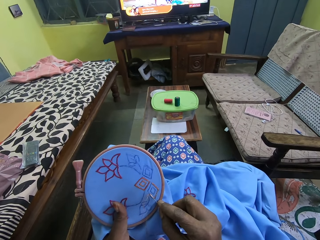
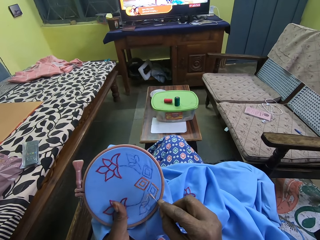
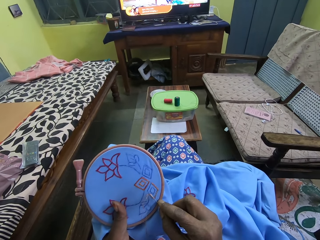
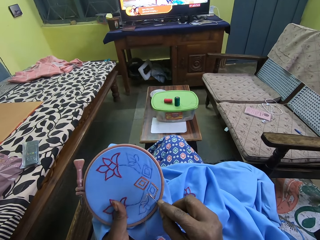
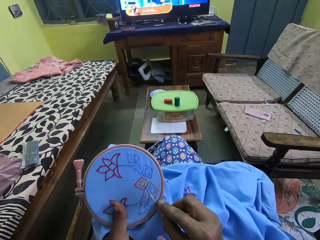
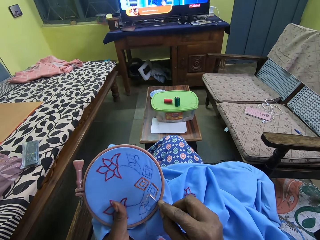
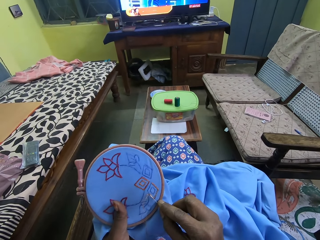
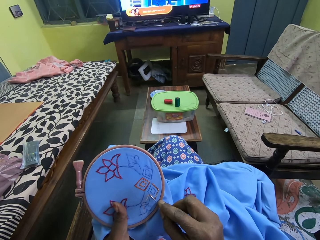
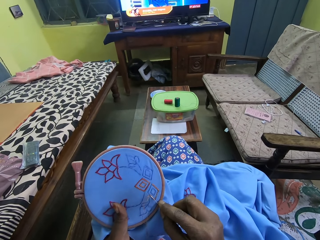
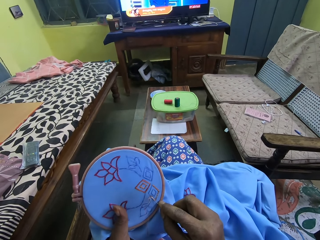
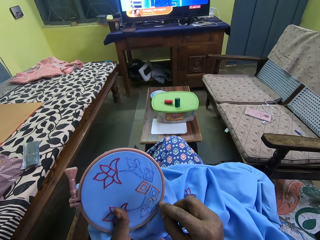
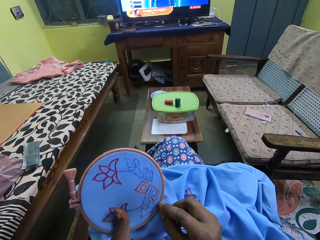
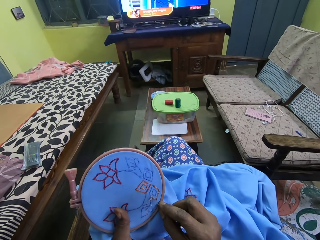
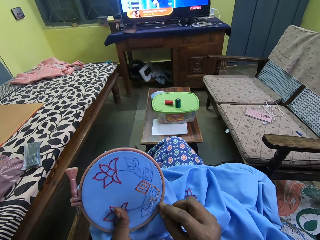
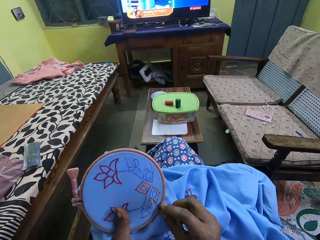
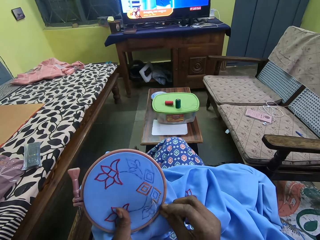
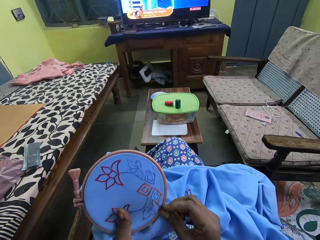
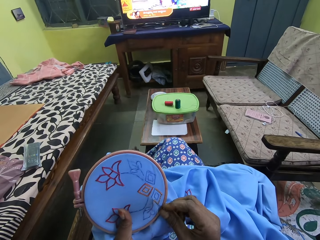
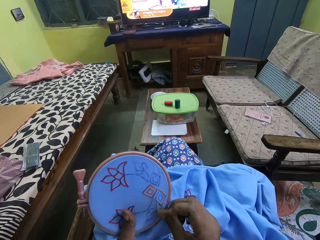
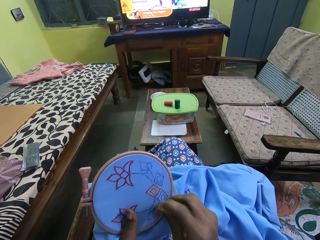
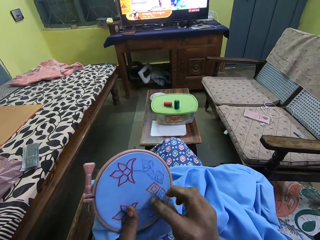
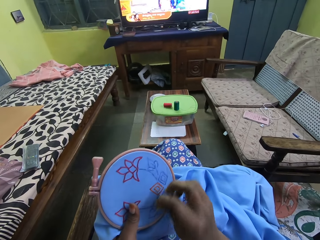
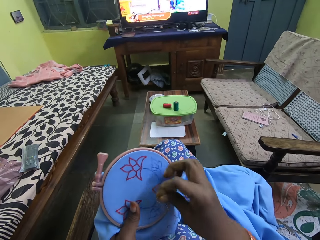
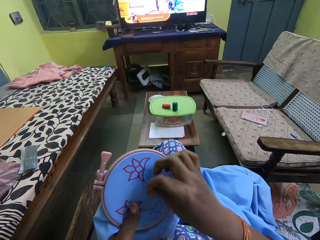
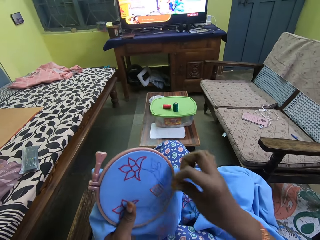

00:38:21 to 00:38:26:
The camera wearer penetrates the needle on the cloth.

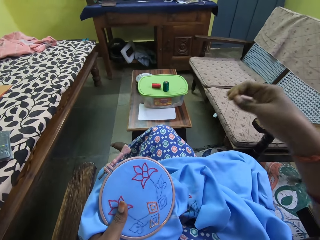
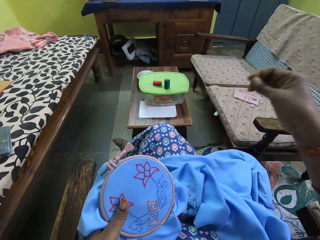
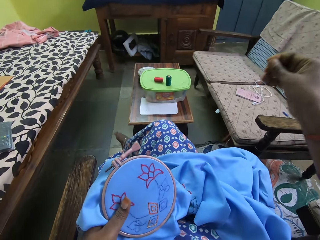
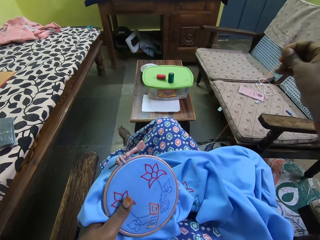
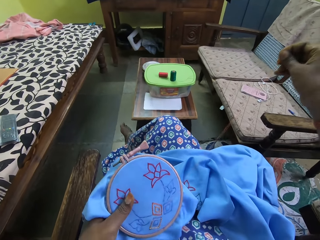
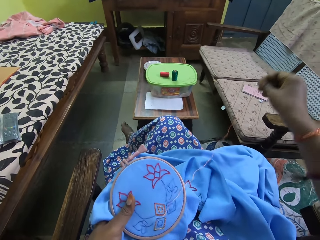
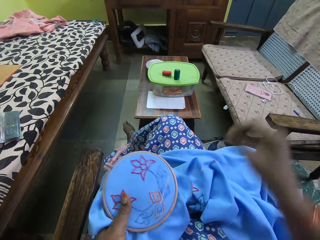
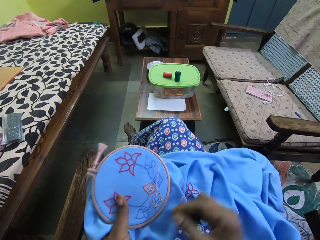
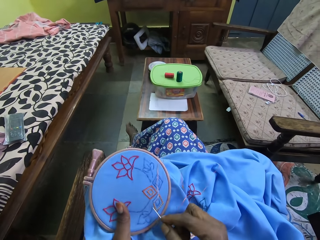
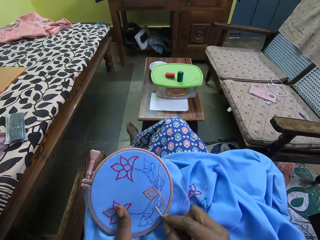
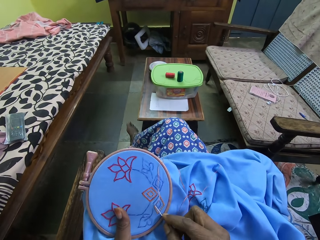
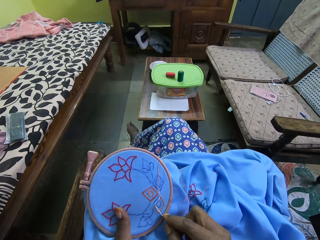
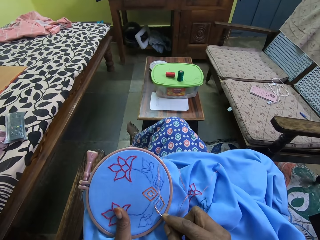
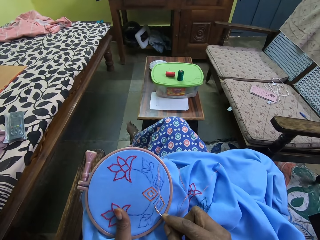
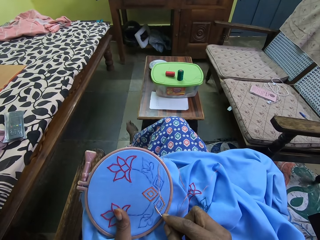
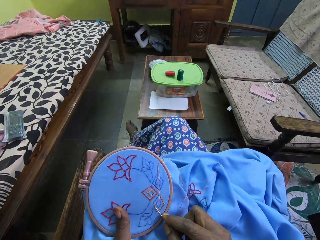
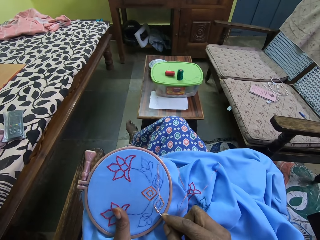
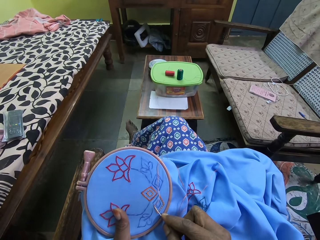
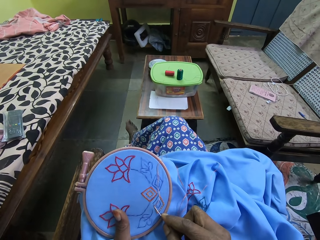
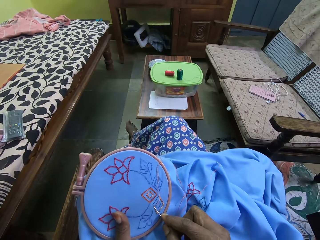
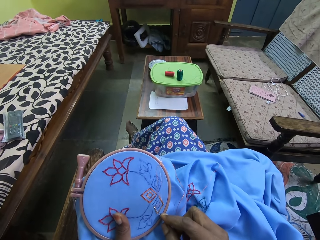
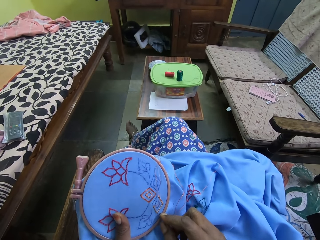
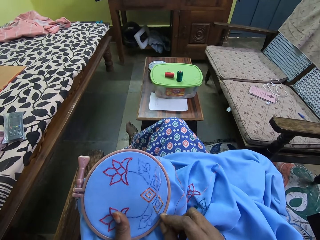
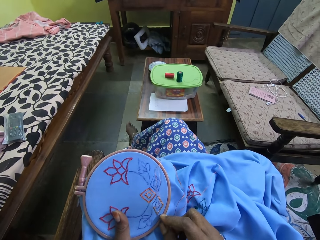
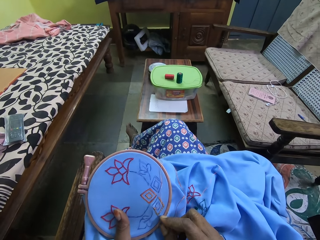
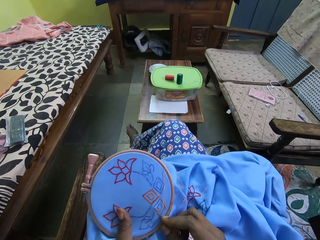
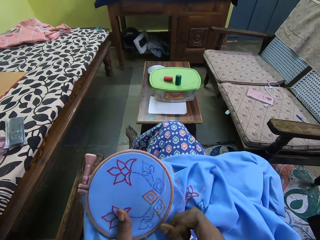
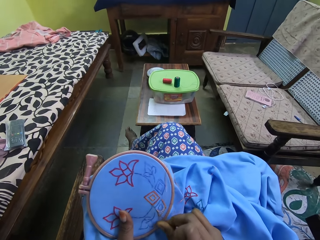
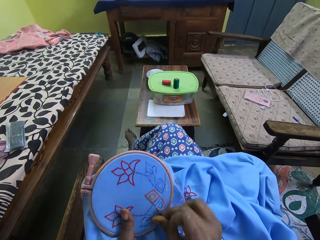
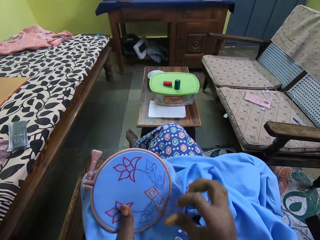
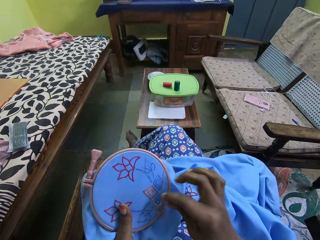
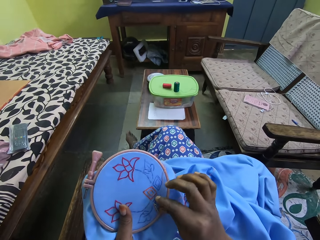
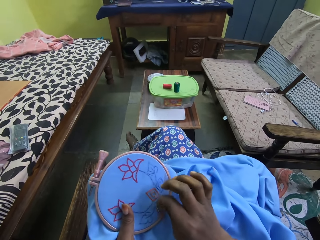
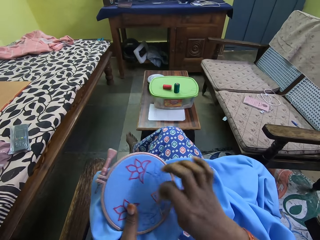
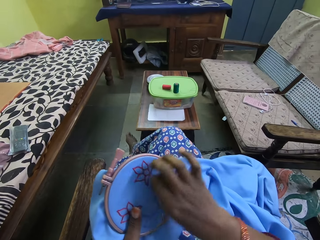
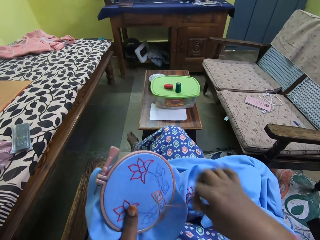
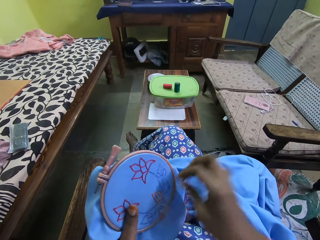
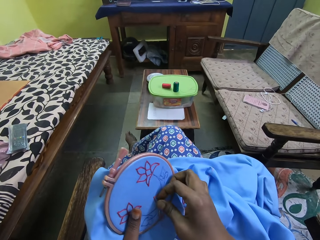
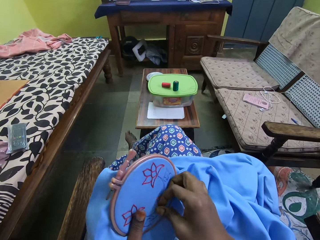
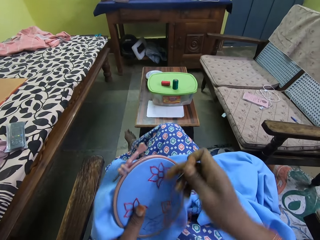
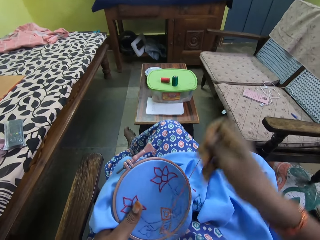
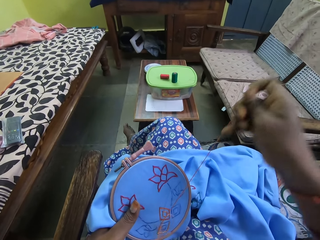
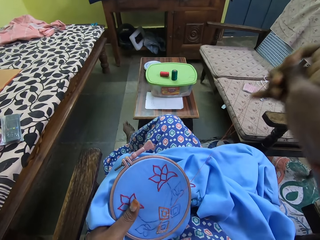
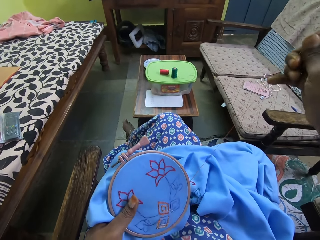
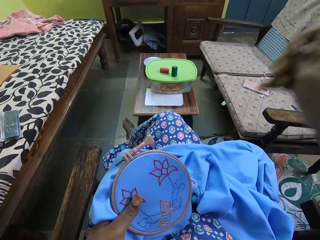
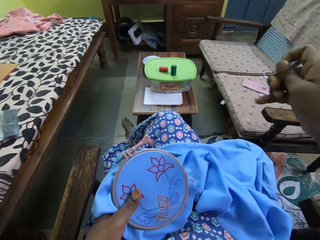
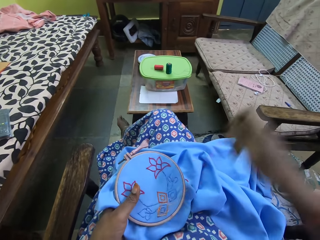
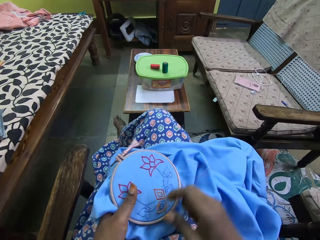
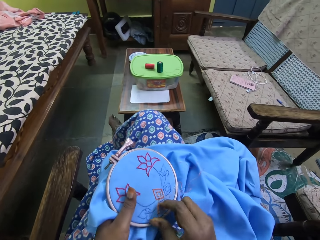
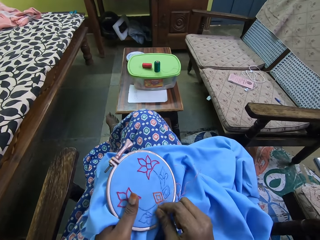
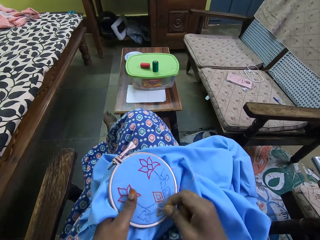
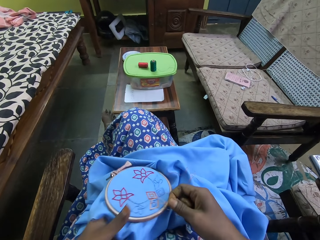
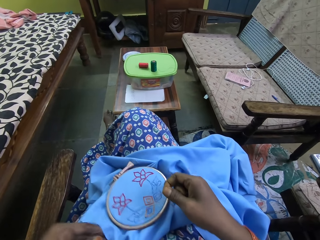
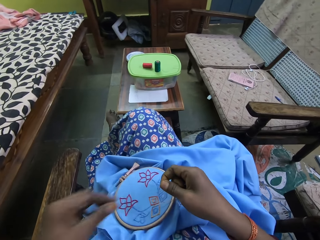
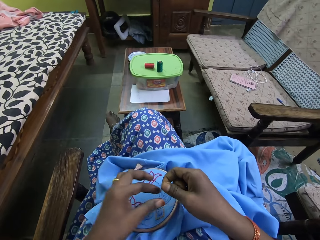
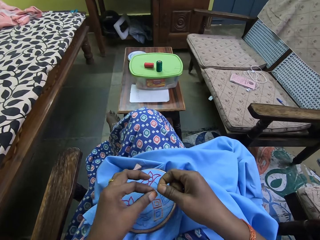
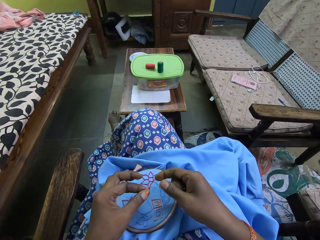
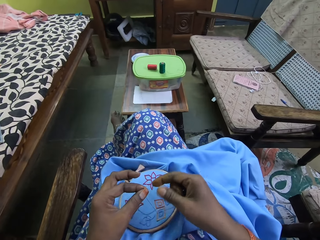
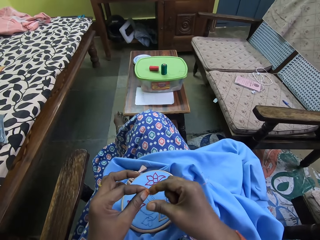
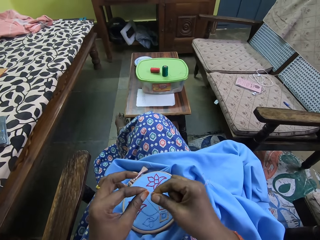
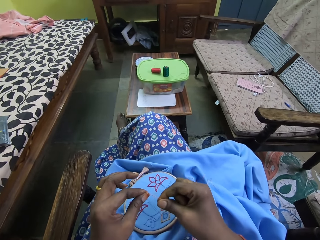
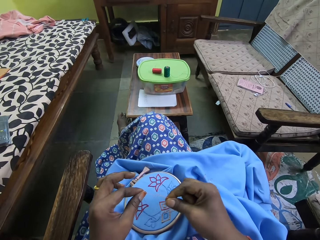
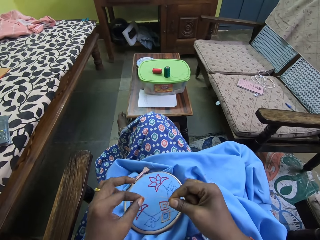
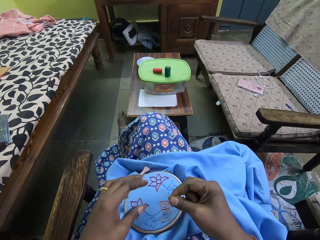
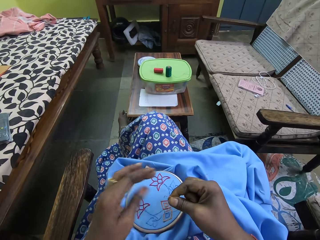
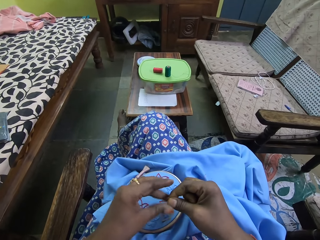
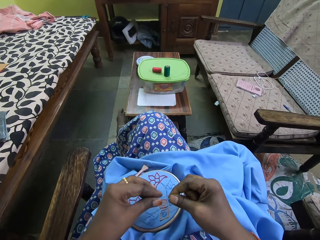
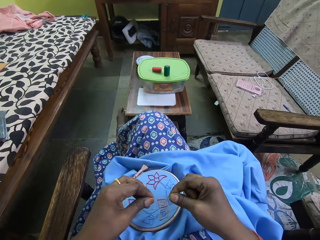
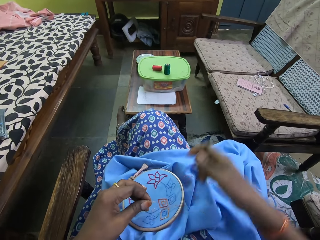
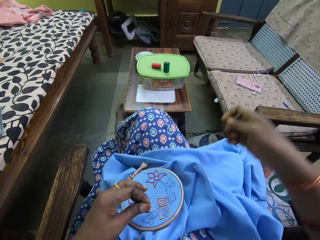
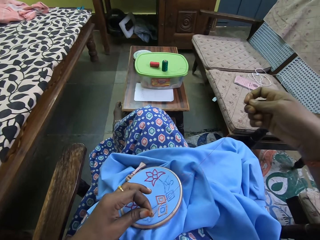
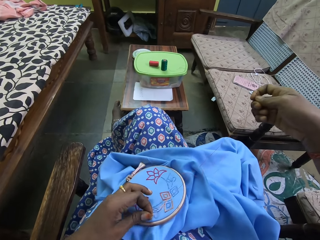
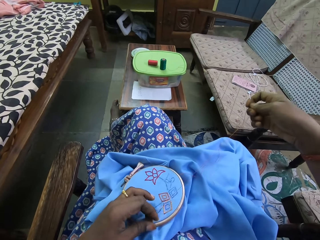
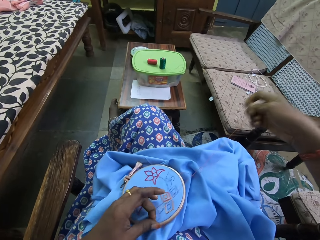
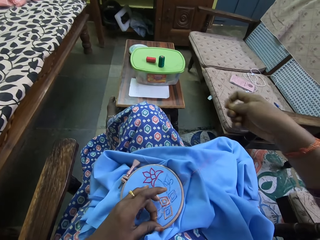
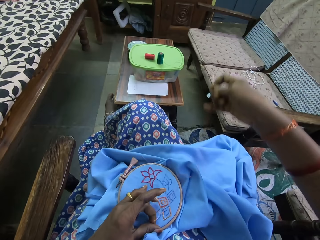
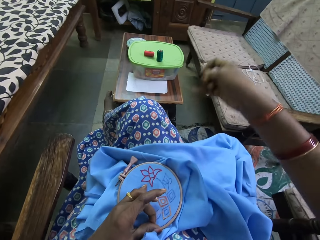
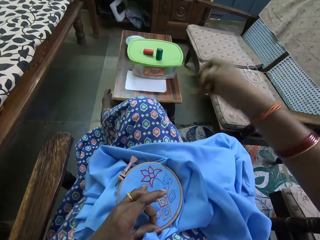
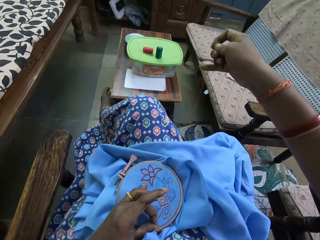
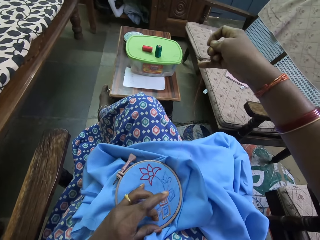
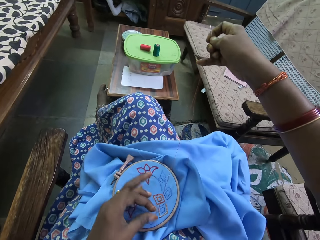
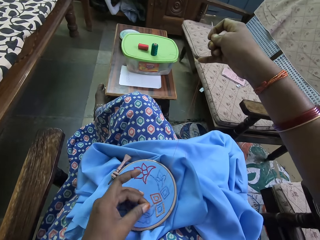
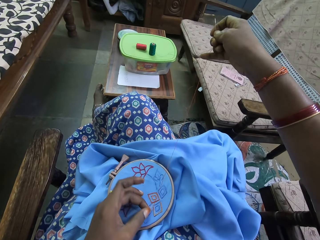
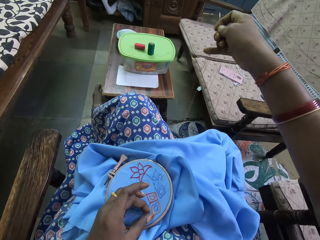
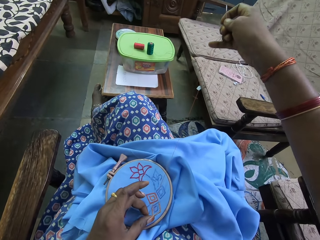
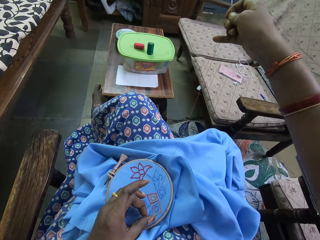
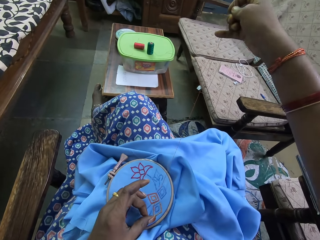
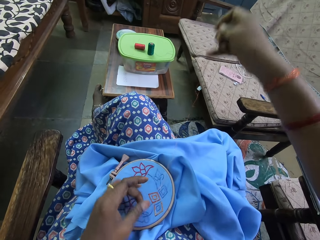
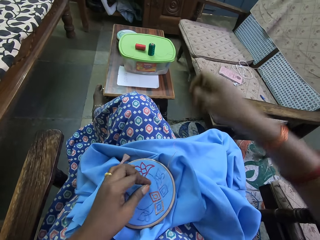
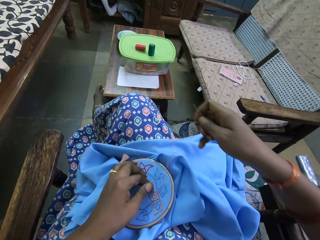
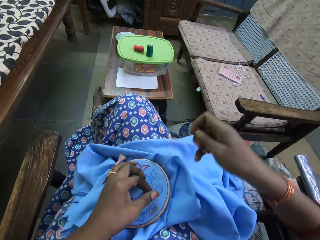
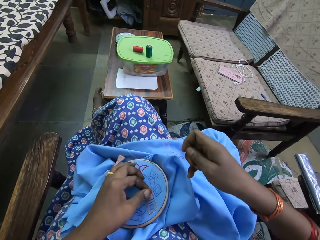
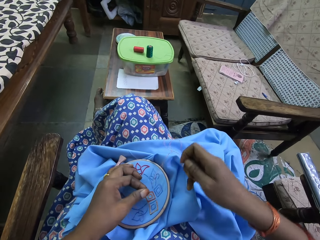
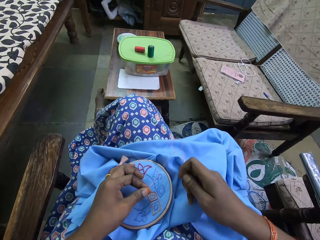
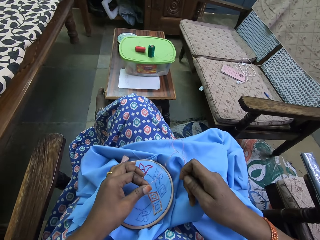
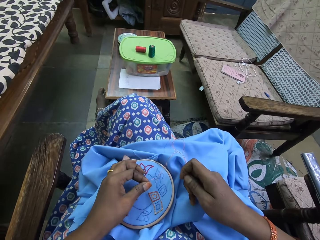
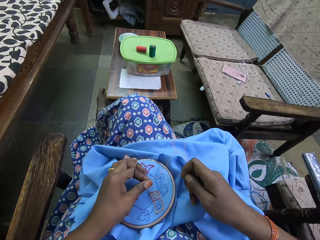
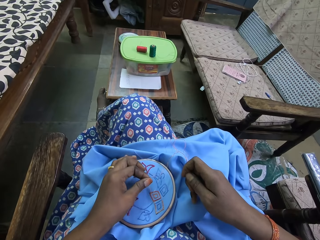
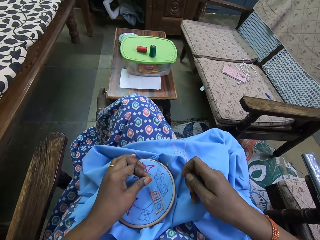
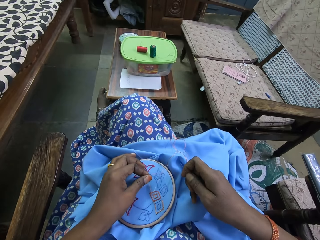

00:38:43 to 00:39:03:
The camera wearer stitches the embroidery in her left hand with the needle and the thread in her right hand. She penetrates the needle on the cloth. She pulls the string and pulls the needle. She drops the embroidery on her leg with her left hand. She holds the thread with both hands. She pulls the string.
